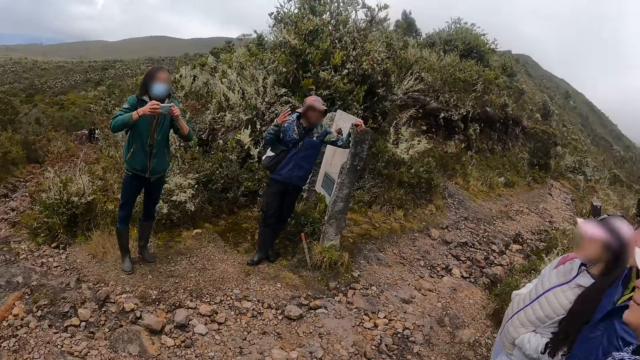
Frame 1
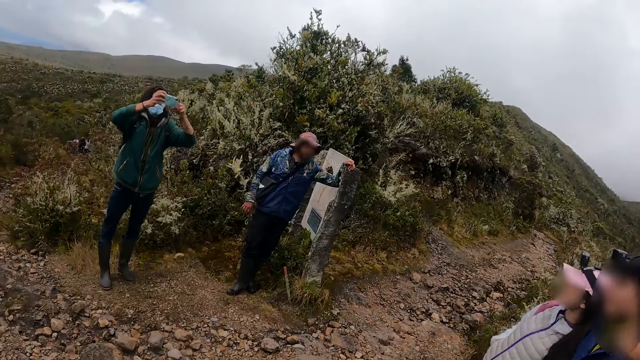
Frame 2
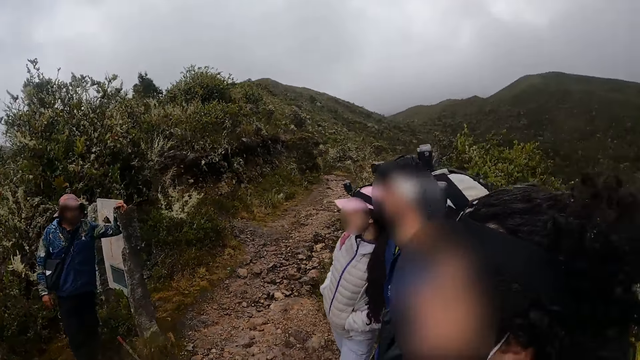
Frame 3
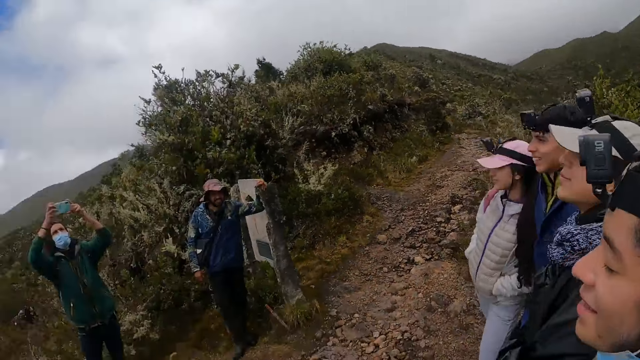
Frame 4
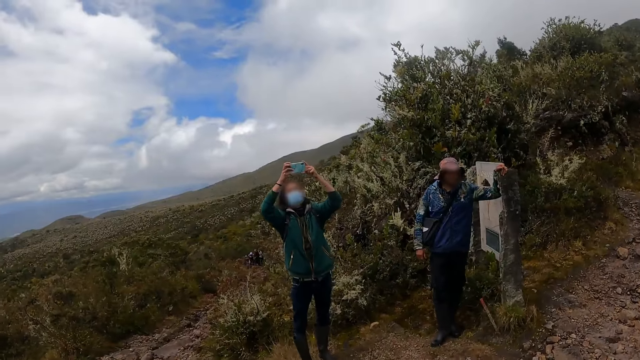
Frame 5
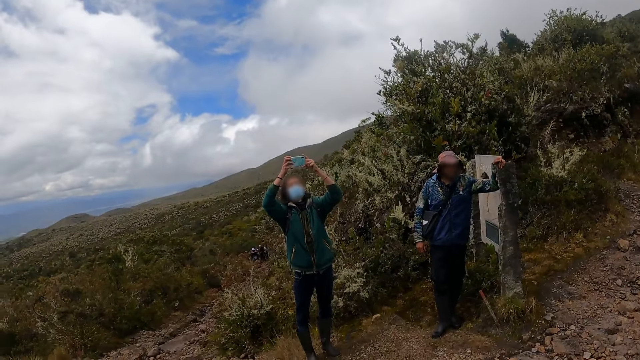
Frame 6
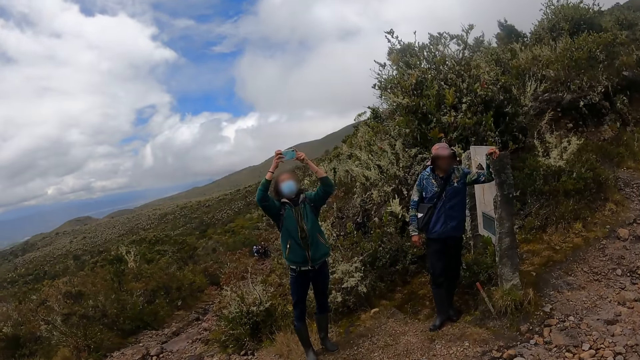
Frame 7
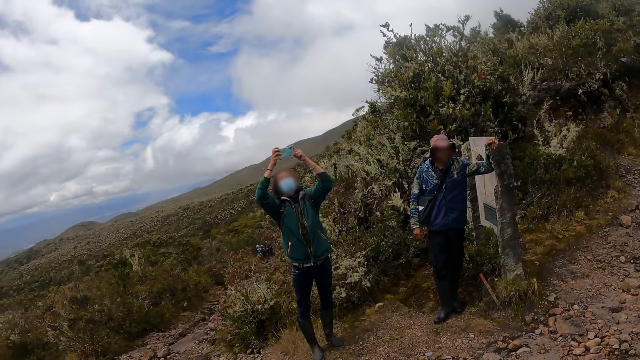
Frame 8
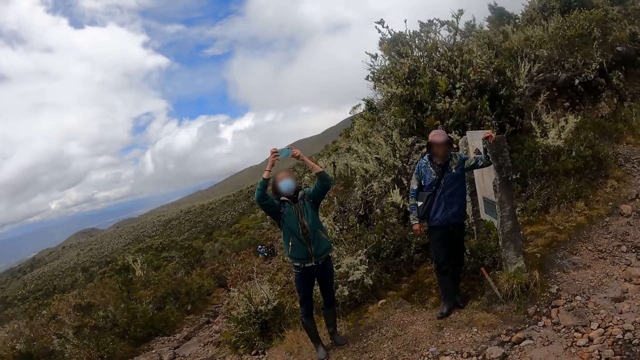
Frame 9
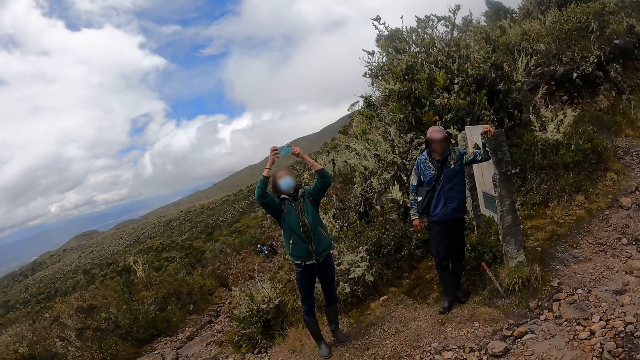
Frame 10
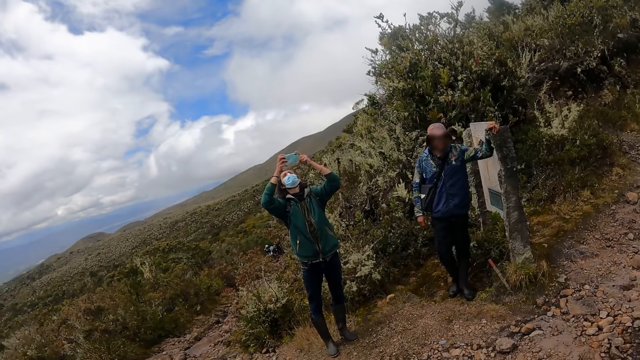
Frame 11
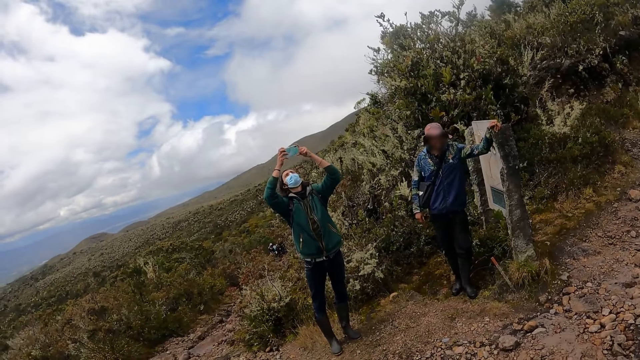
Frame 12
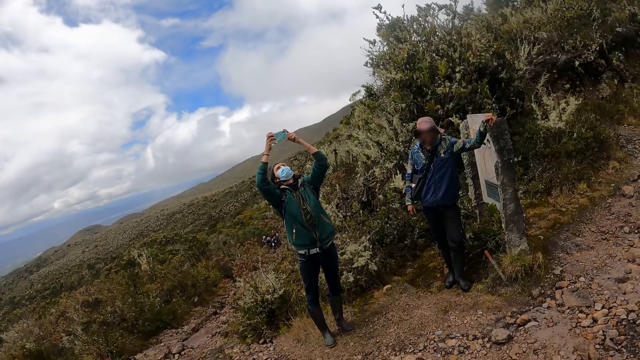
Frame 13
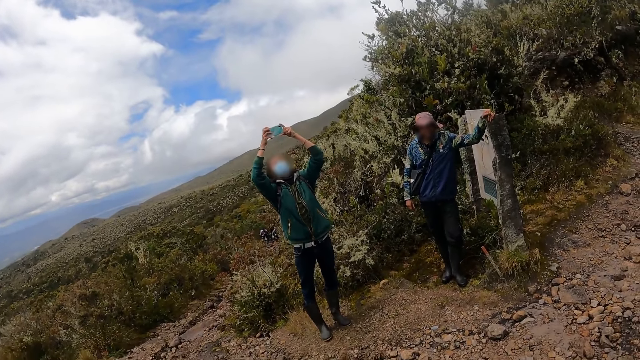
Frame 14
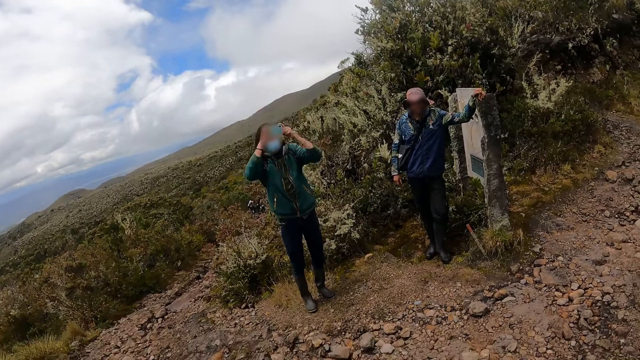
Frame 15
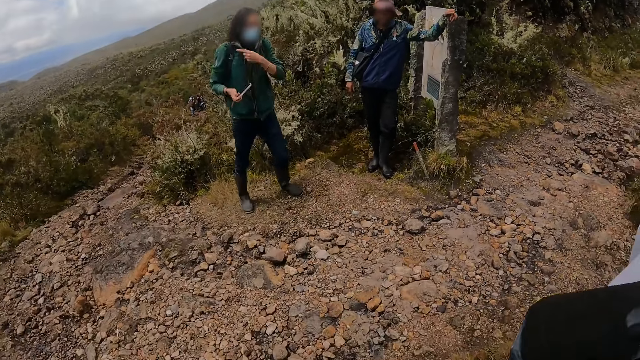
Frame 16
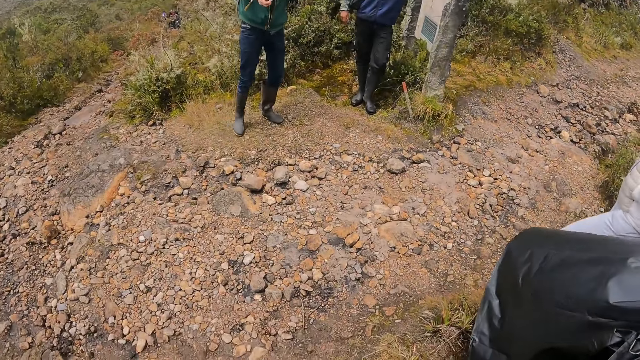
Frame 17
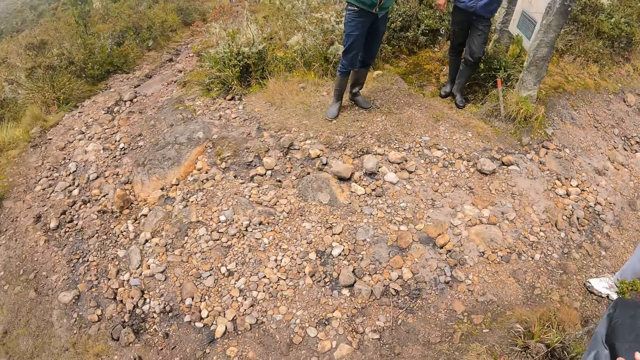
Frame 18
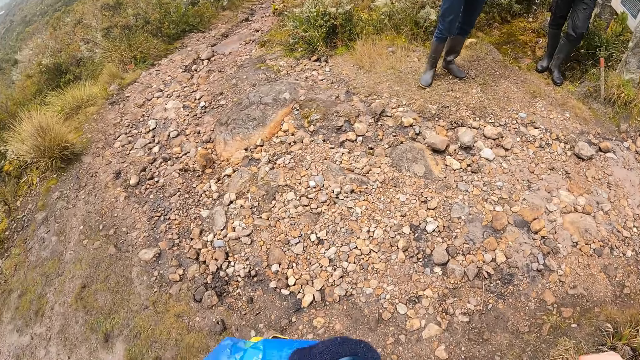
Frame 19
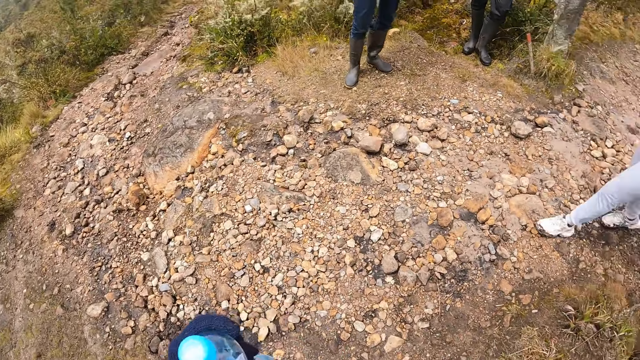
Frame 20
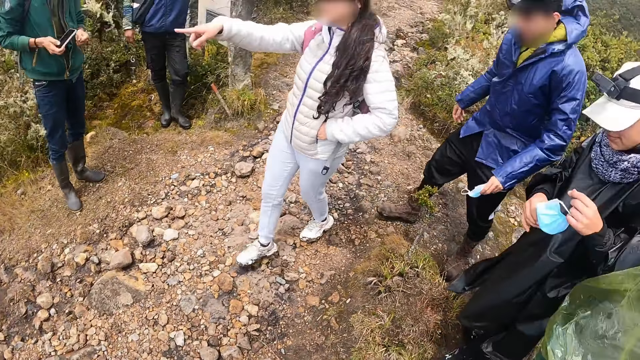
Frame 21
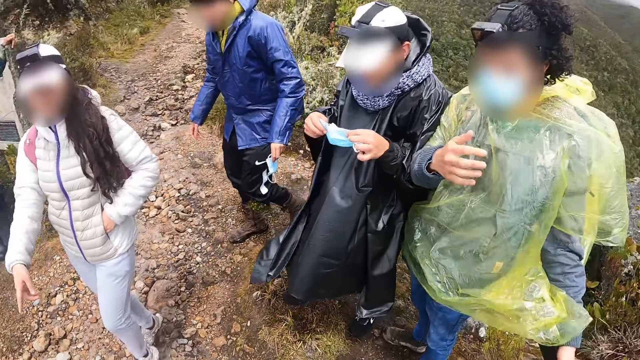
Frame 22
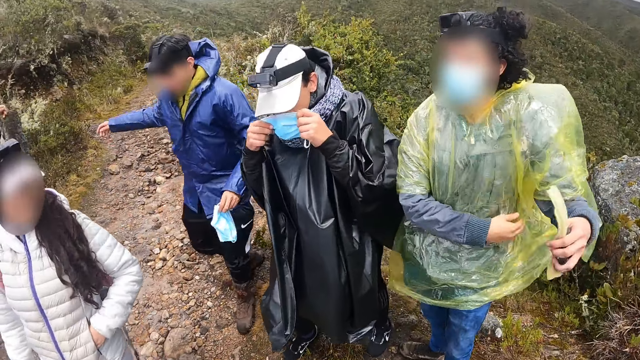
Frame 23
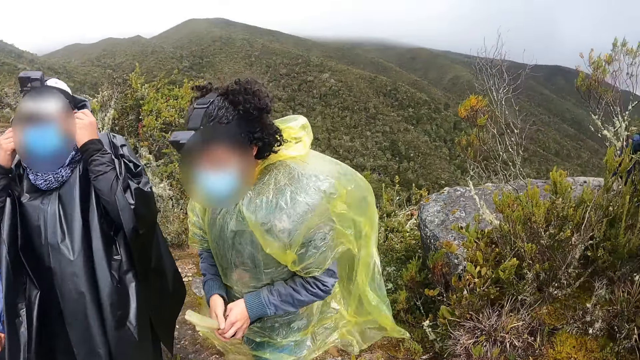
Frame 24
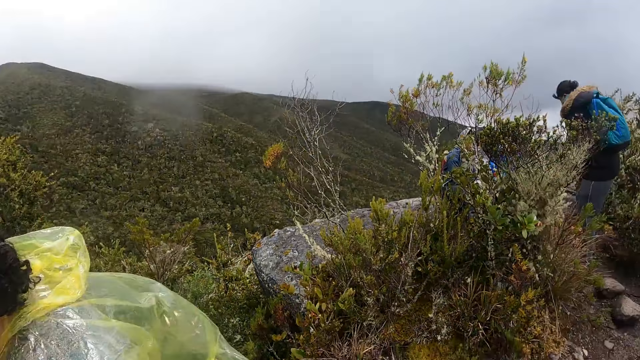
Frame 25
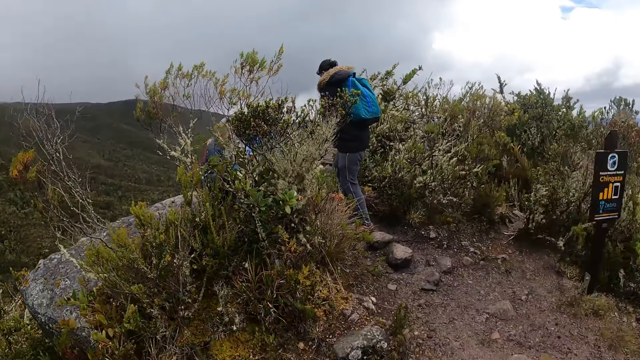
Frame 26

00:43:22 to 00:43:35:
A man takes pictures of the camera wearer. The man records with a phone. The camera wearer looks around.

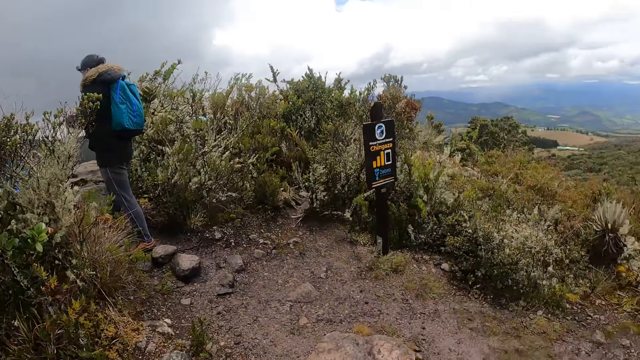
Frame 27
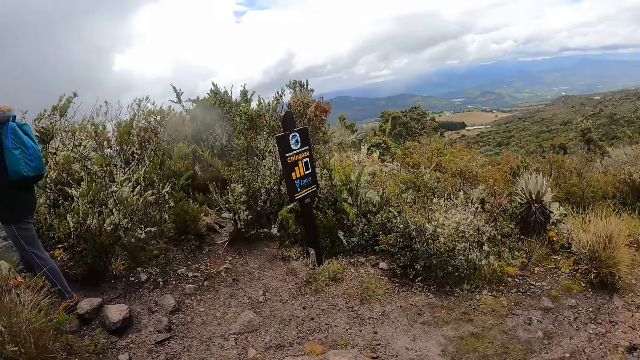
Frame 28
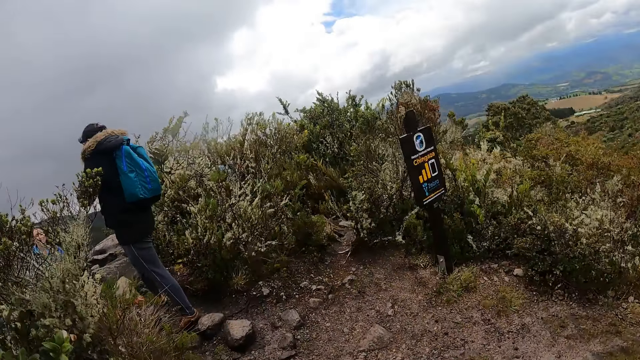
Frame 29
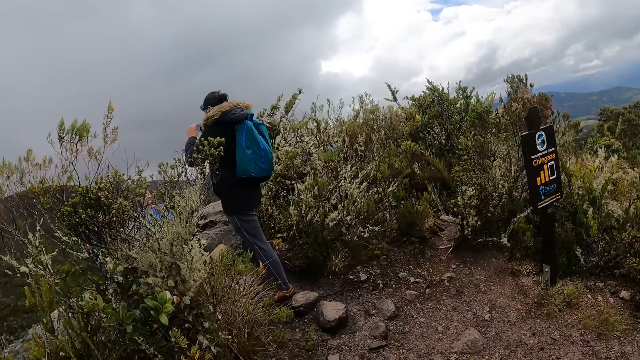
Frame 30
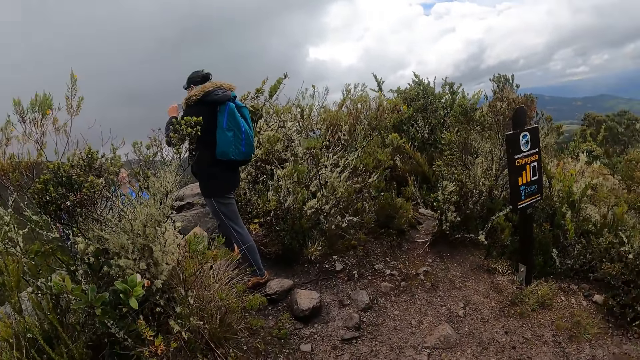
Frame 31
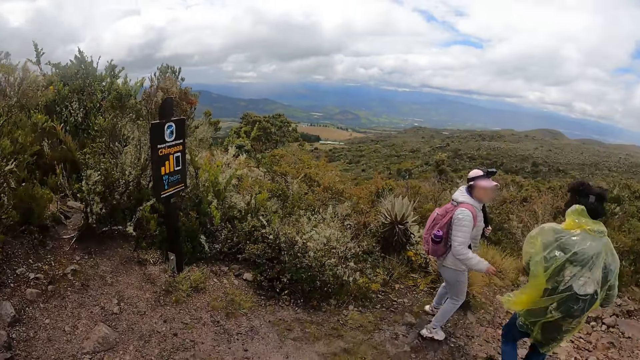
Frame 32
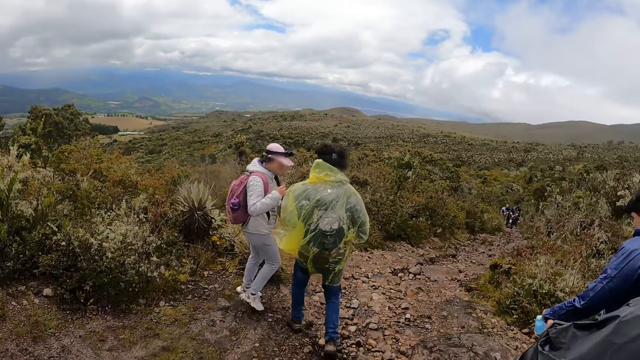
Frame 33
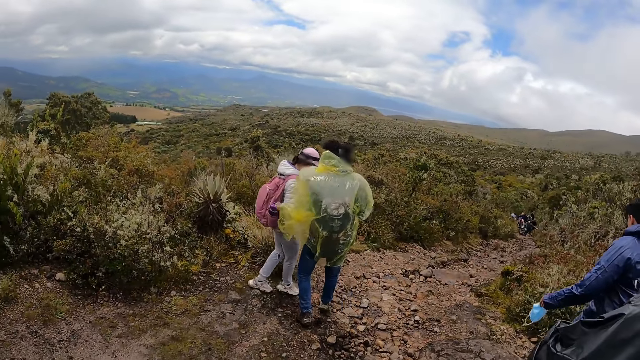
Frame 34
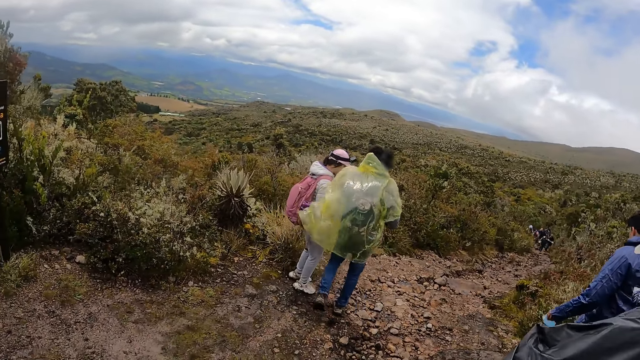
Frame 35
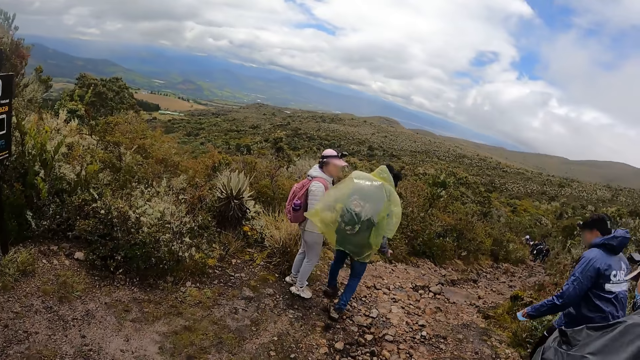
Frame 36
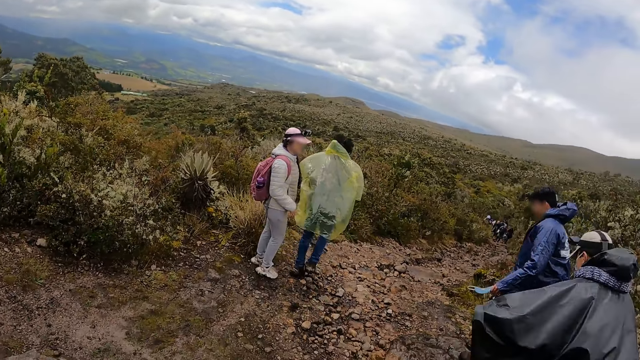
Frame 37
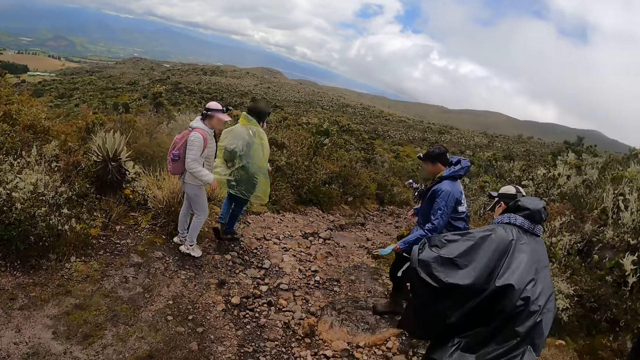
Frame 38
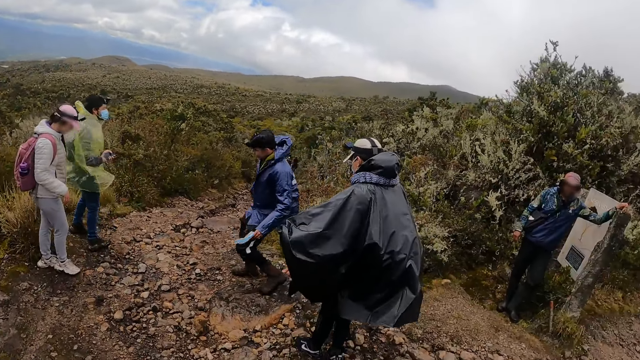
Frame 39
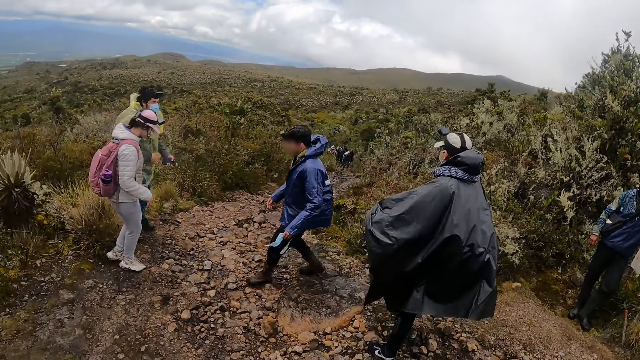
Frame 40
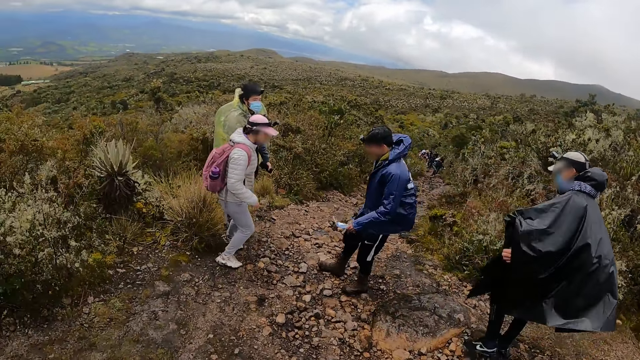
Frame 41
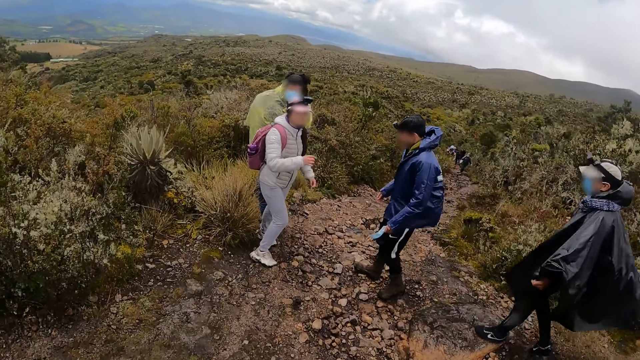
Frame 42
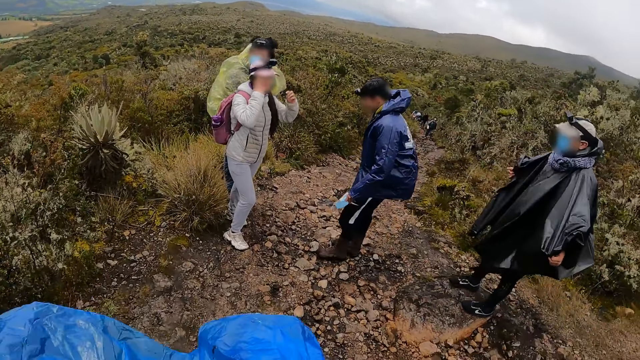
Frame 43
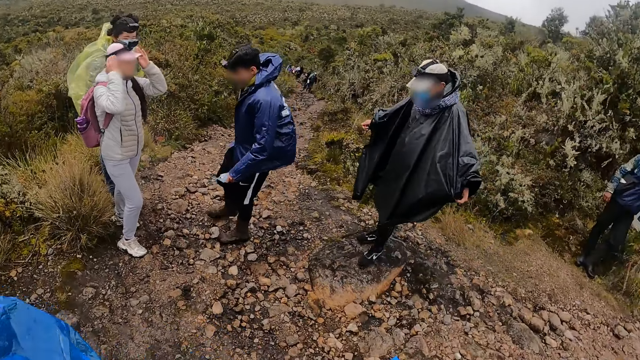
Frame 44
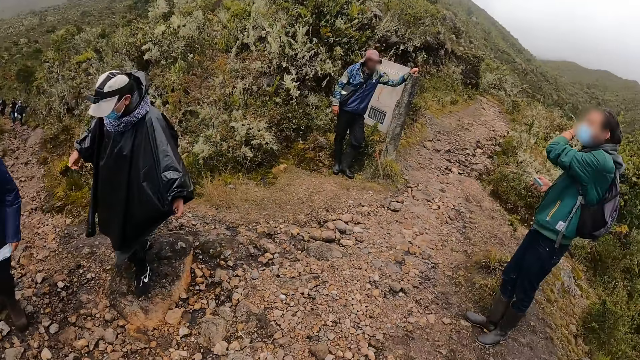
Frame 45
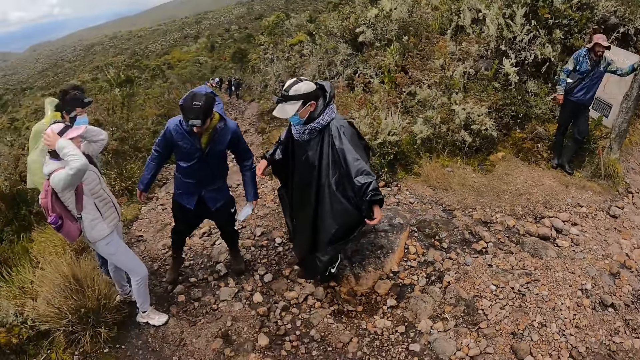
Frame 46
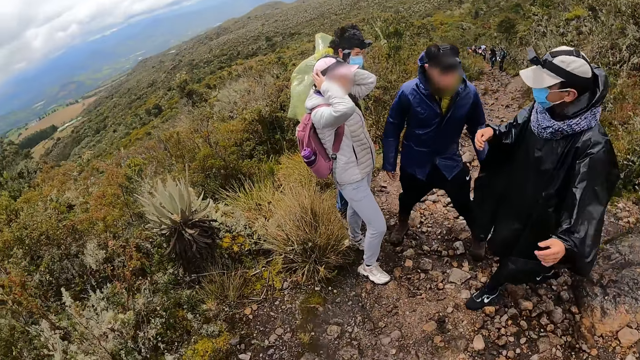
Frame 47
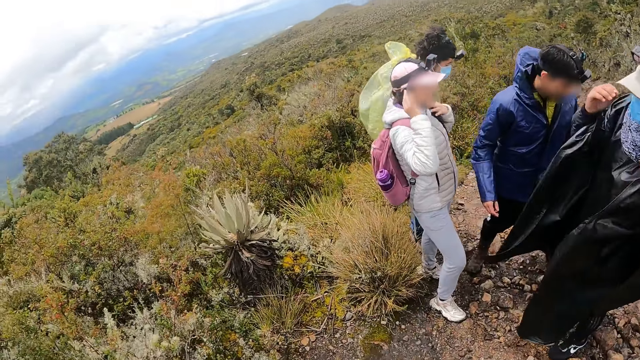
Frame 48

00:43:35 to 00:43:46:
The camera wearer looks around. They look around again.
